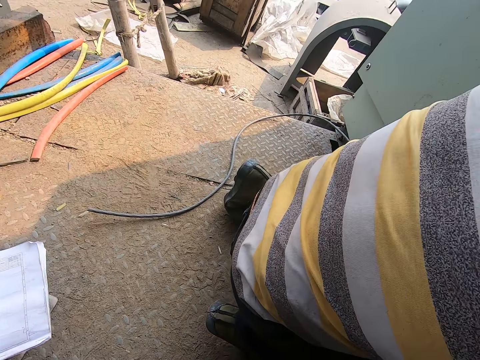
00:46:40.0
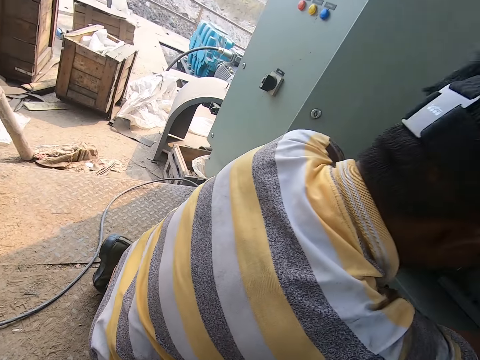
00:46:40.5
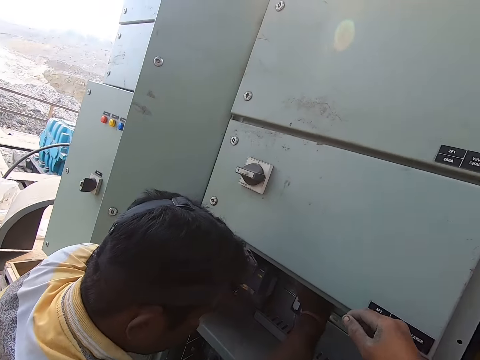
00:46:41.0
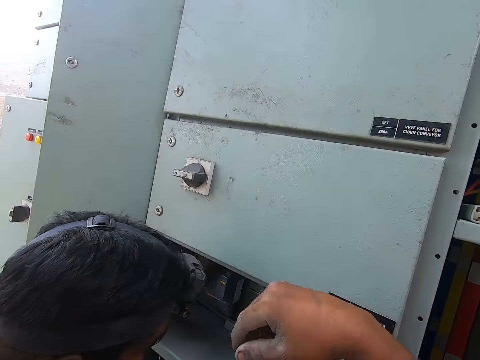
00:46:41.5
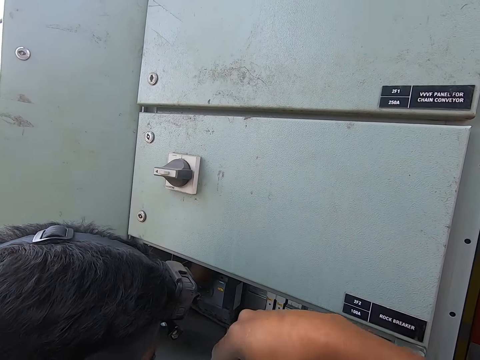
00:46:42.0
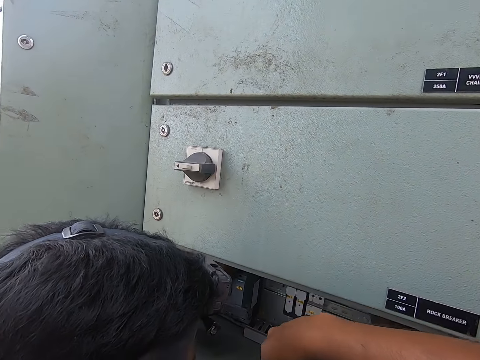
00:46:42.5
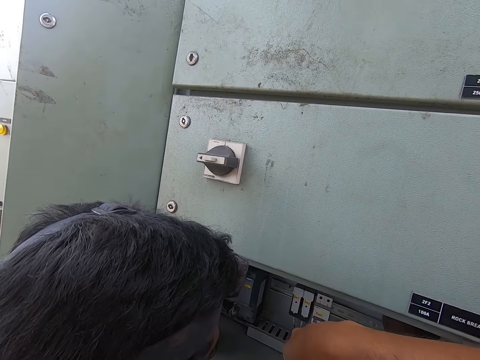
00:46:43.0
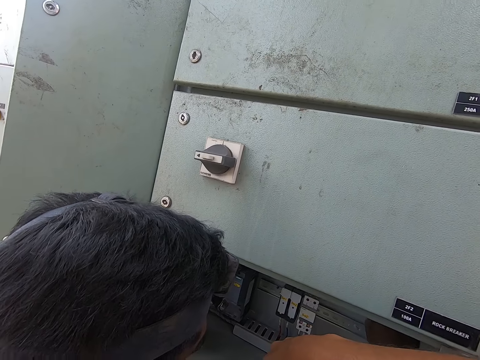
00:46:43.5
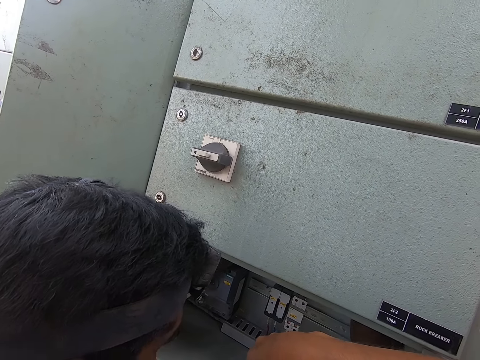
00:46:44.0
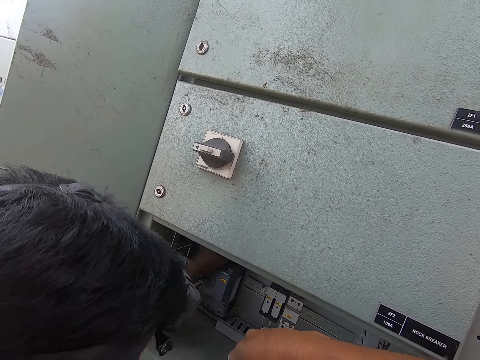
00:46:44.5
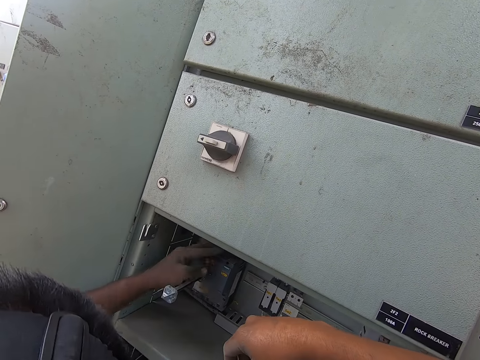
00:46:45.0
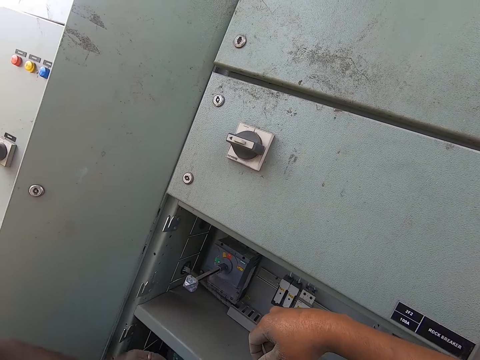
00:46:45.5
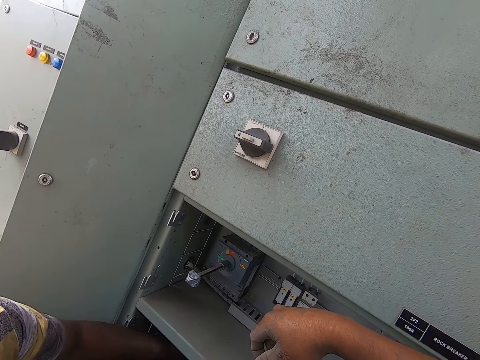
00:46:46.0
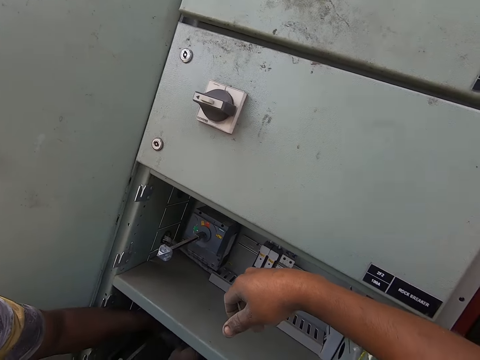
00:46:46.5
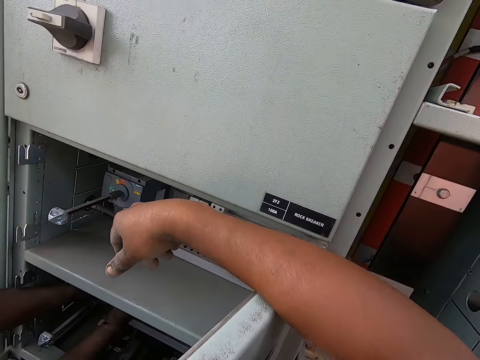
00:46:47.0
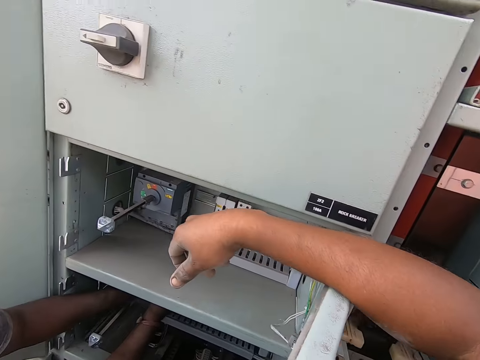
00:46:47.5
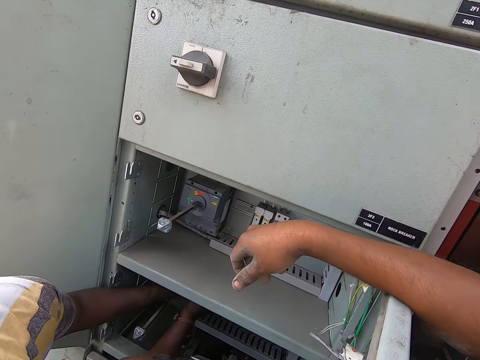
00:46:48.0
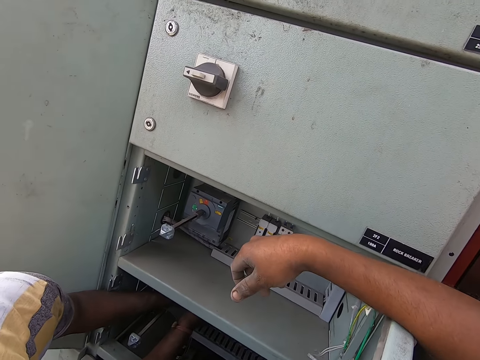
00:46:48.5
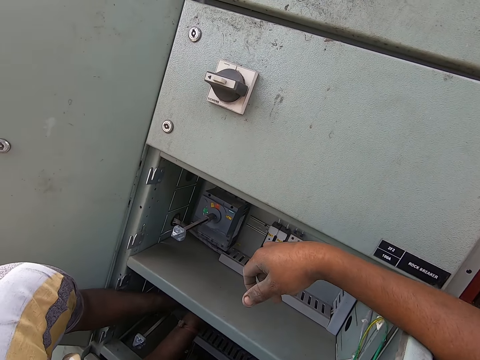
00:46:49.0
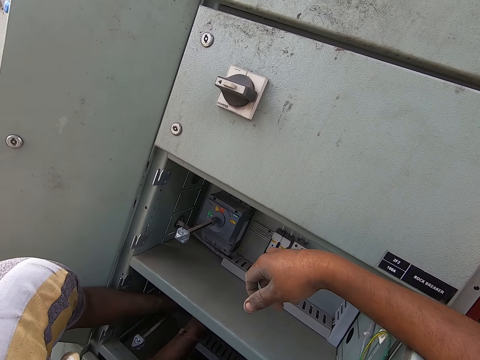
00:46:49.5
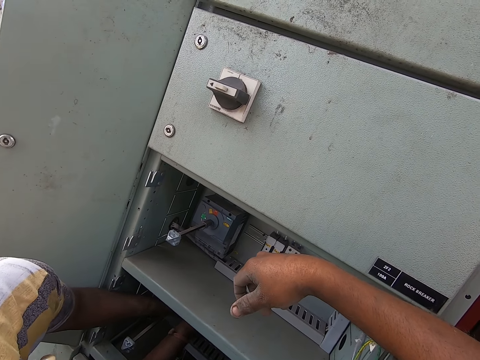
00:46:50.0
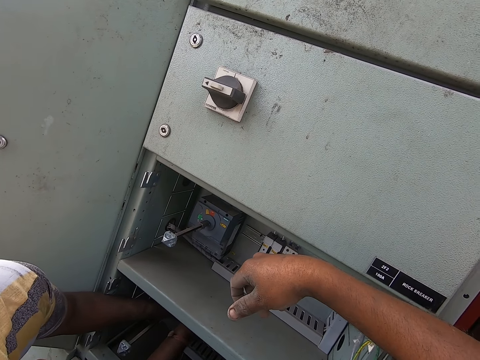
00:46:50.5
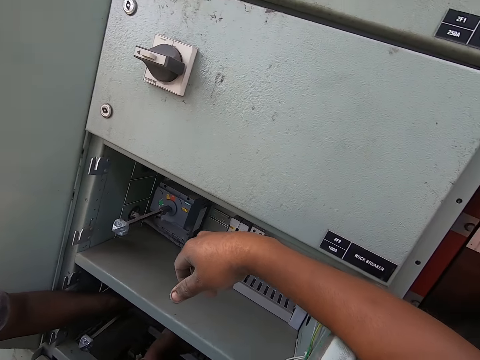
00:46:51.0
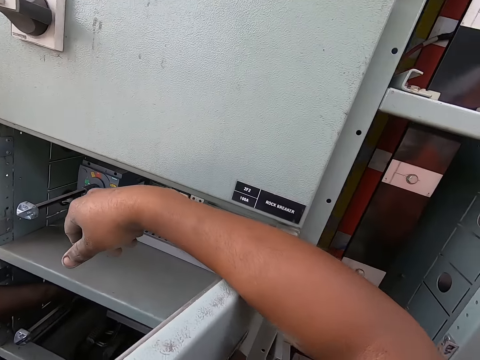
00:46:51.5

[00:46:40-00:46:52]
The camera wearer interacts with the man. He dips his right hand into the power box. The man fixes the power box with his hands.

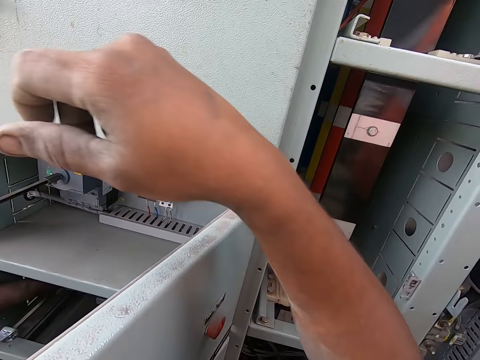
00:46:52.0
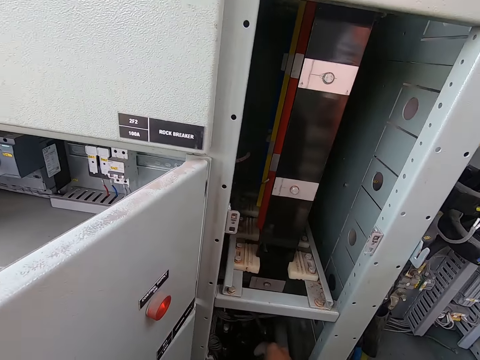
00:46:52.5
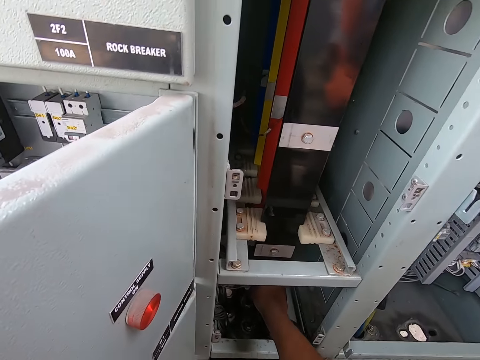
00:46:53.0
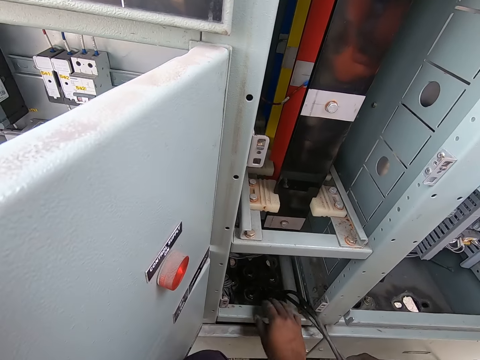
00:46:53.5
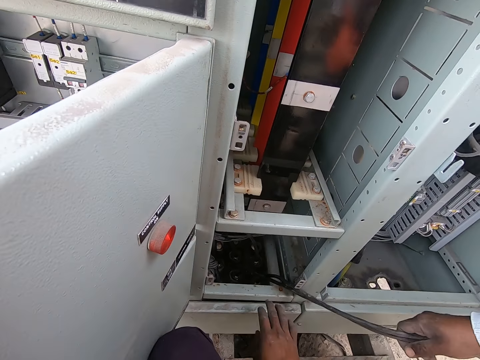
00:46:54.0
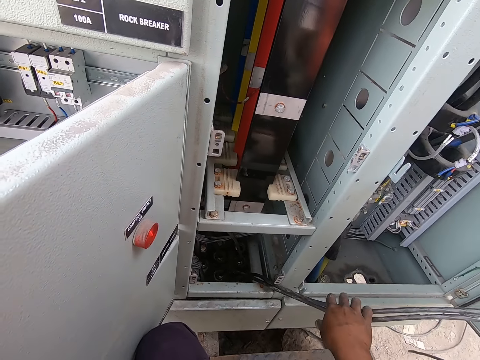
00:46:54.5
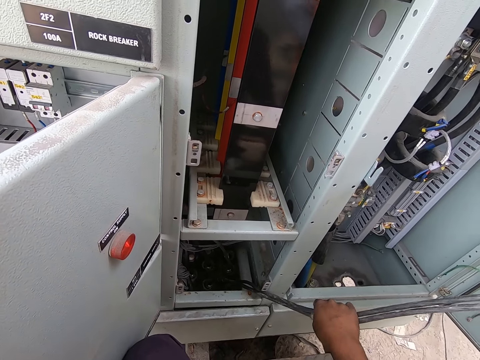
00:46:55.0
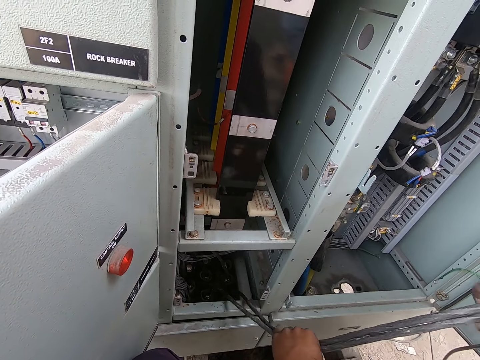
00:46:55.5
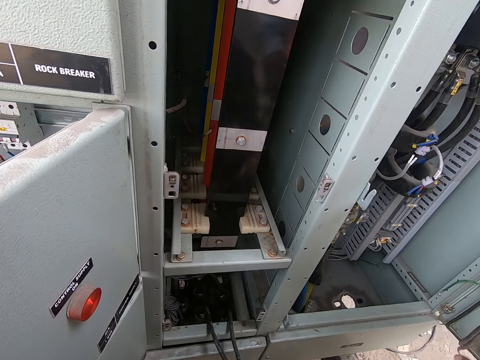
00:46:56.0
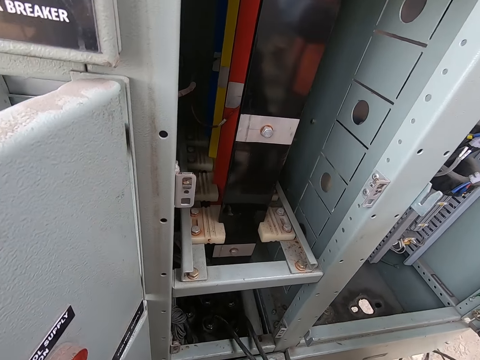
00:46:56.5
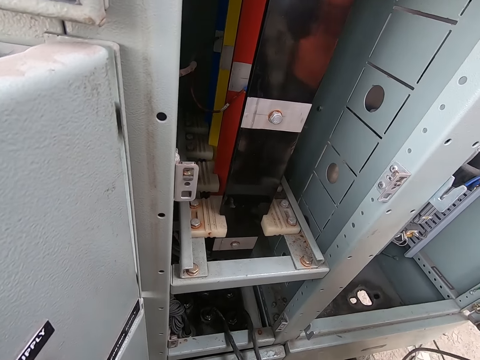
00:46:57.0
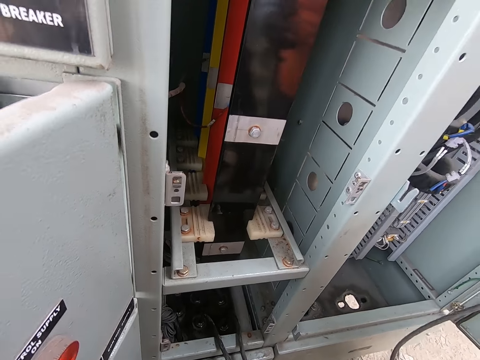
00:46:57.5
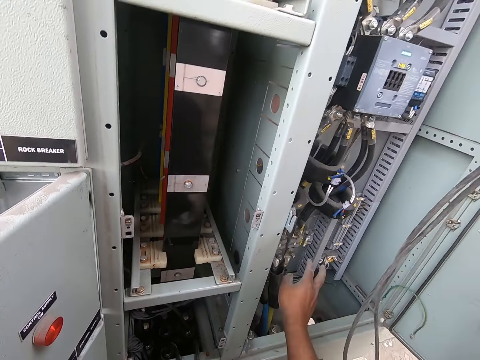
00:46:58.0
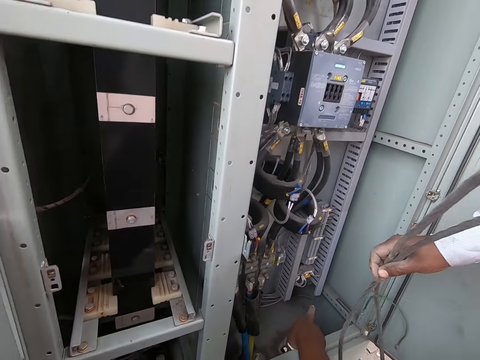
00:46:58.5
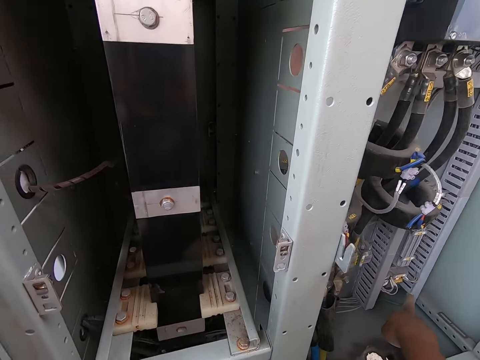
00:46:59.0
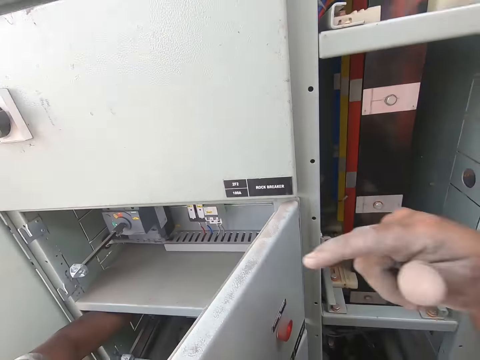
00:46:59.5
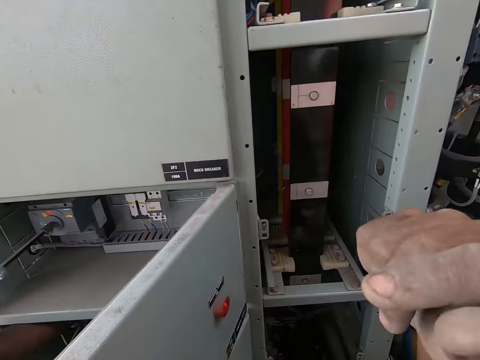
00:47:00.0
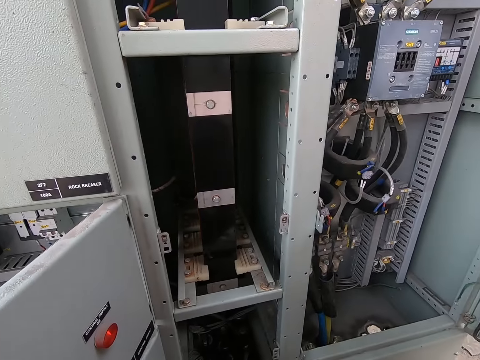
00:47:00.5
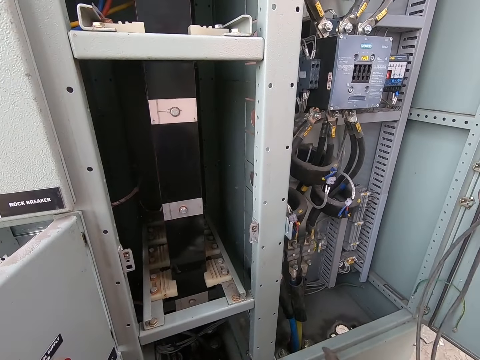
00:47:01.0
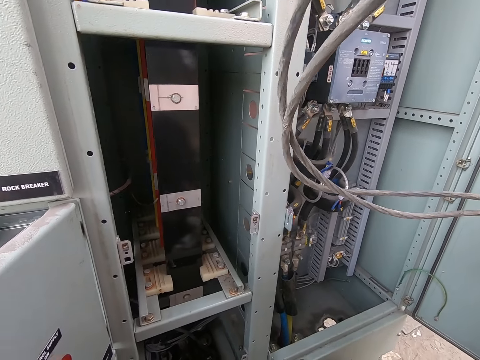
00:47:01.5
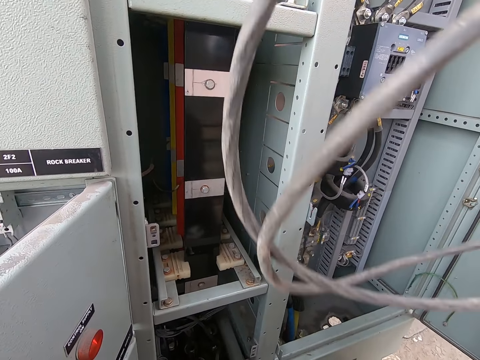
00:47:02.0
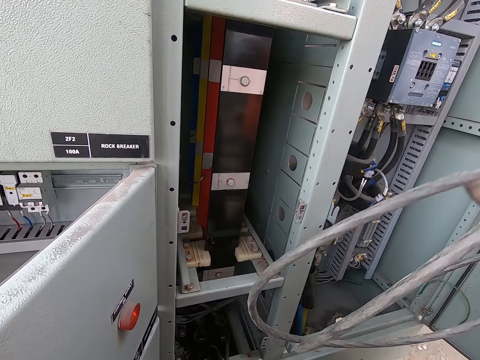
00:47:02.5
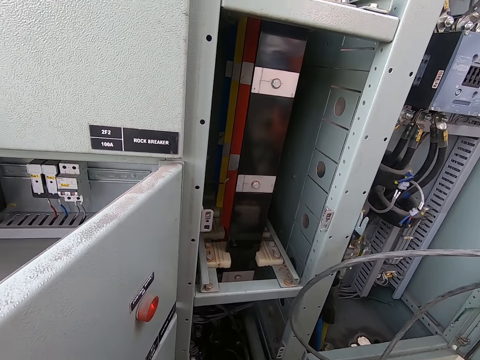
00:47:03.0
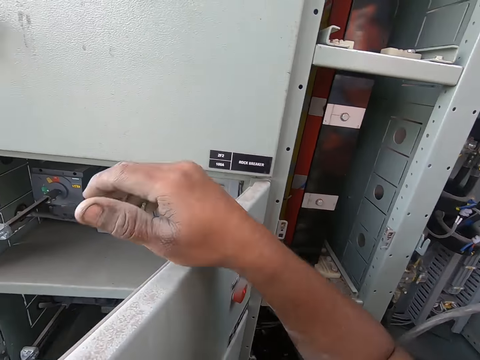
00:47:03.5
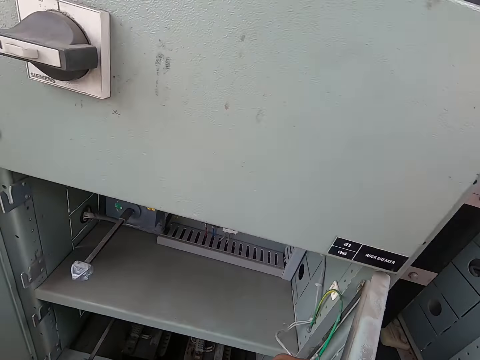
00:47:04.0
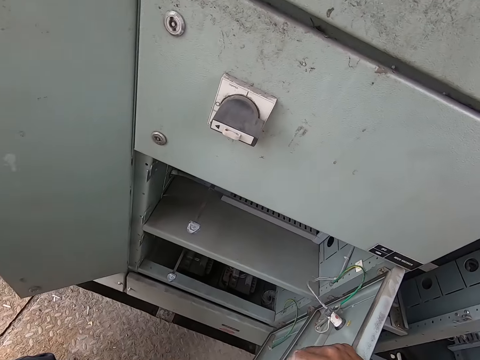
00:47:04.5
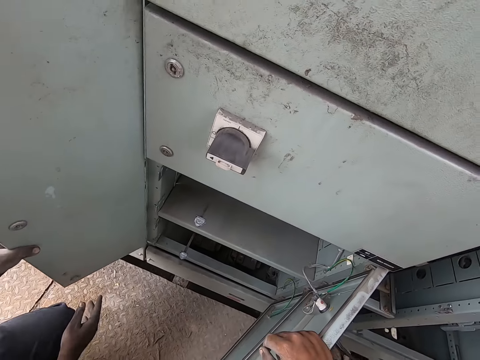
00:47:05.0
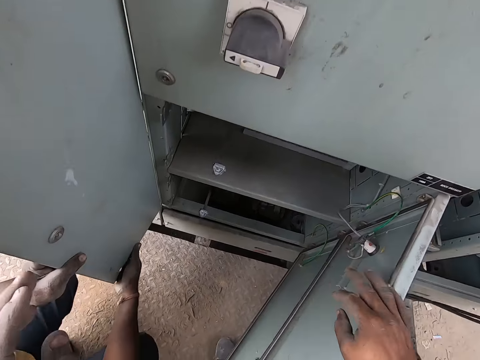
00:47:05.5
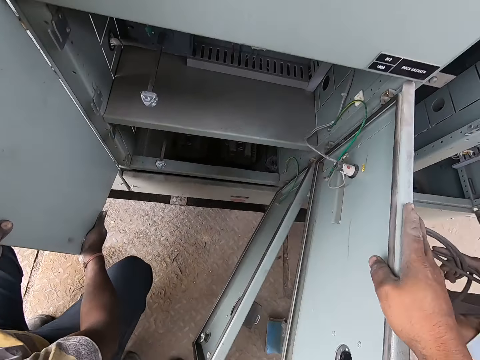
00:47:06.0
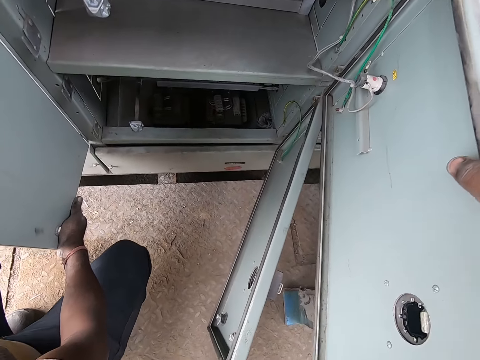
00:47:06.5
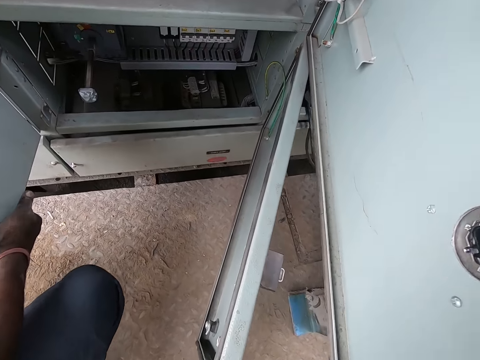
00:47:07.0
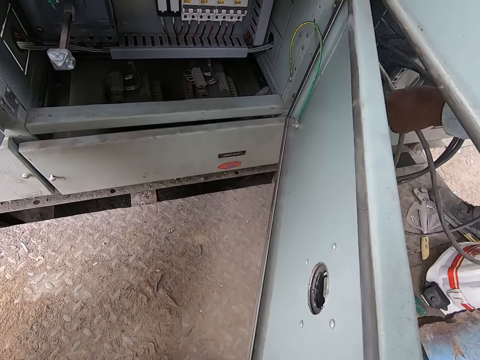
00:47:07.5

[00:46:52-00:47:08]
The camera wearer puts his right hand into the power box. He interacts with another man. The other man pulls cables with his right hand. The camera wearer pulls the cables with his right hand. He holds a wire with both hands. The other man holds the cables with his right hand. The camera wearer points a finger. The other man folds the cables with his hands. The camera wearer puts his right hand on the power box door. He holds a drawer door. The first man holds the power box door with both hands. The other man puts the cables into the power box with his hands.
